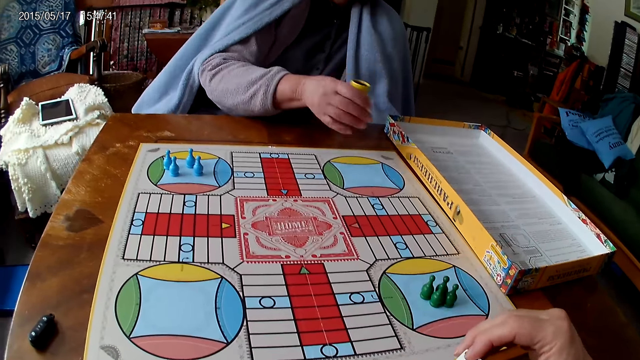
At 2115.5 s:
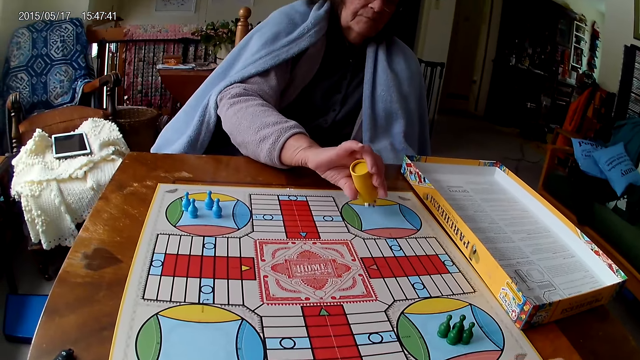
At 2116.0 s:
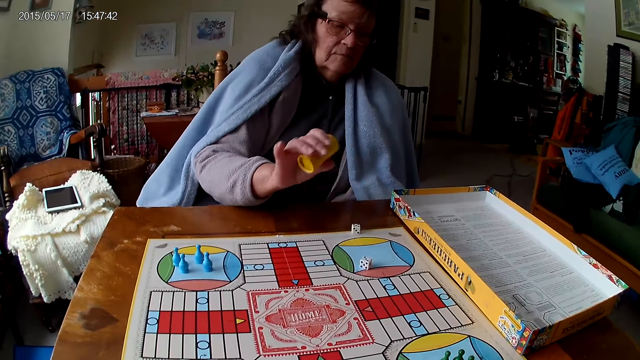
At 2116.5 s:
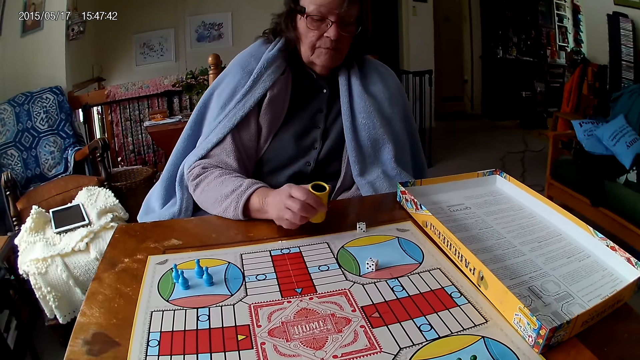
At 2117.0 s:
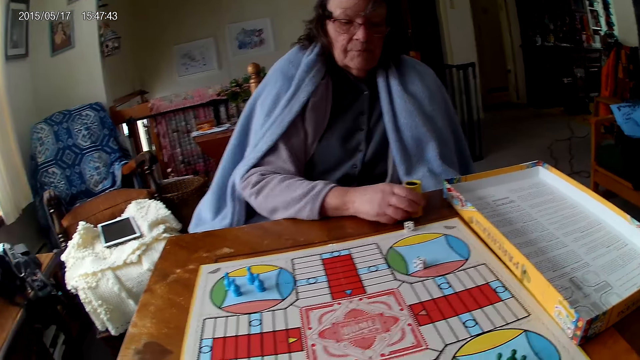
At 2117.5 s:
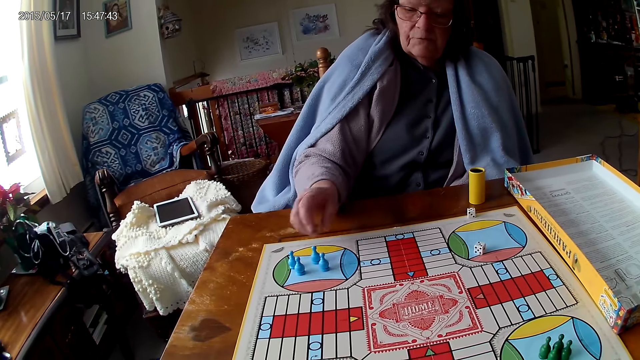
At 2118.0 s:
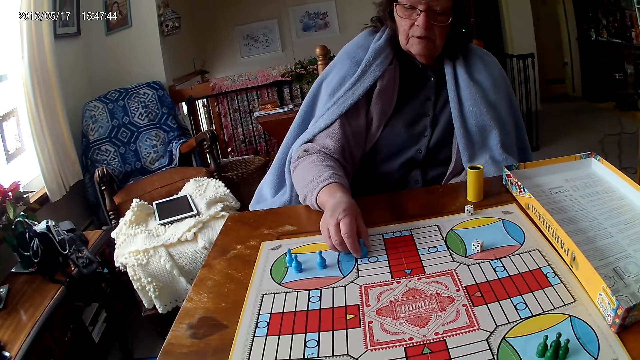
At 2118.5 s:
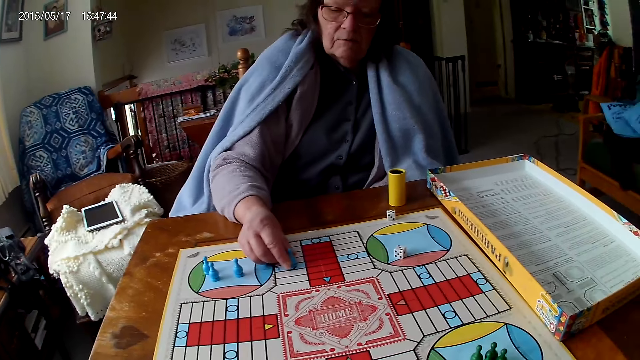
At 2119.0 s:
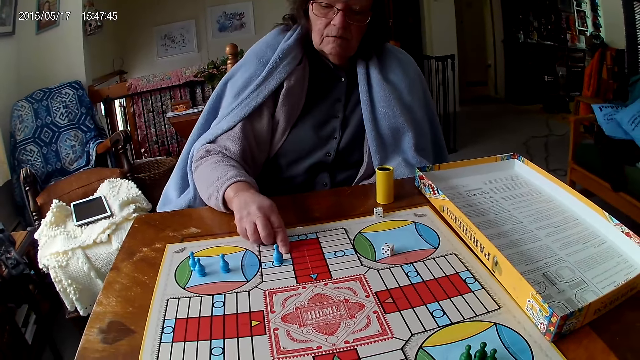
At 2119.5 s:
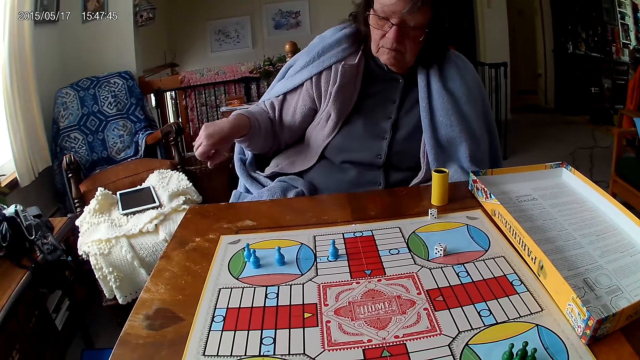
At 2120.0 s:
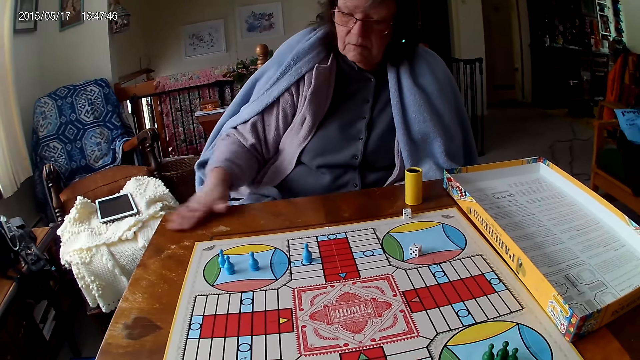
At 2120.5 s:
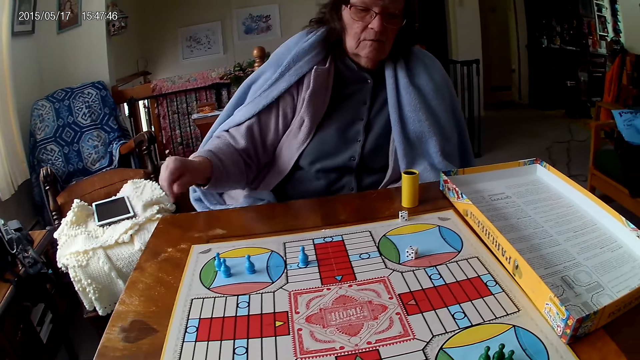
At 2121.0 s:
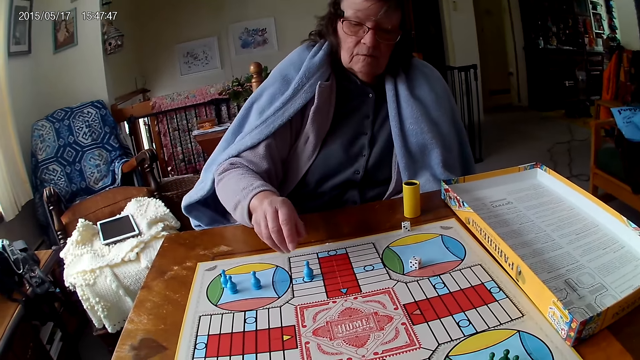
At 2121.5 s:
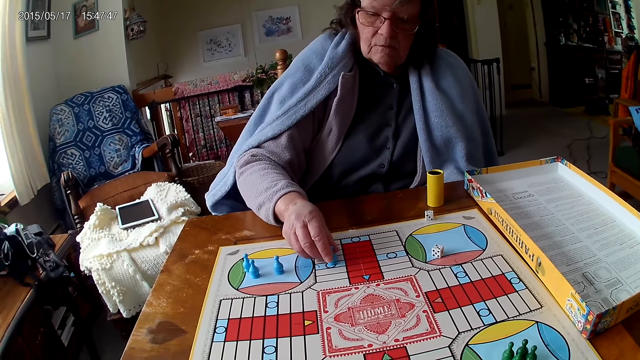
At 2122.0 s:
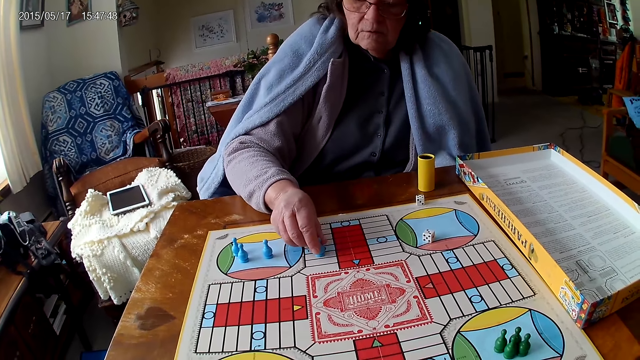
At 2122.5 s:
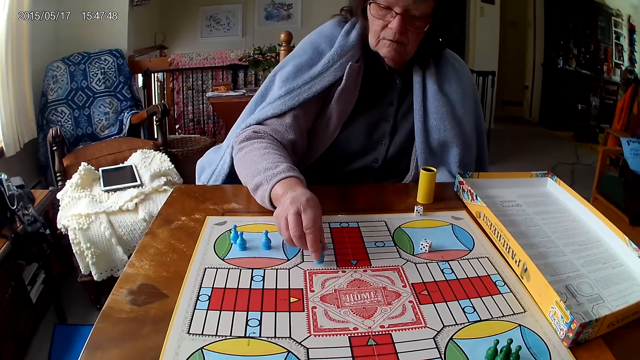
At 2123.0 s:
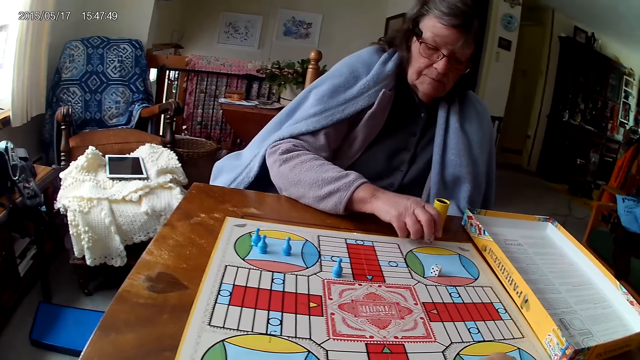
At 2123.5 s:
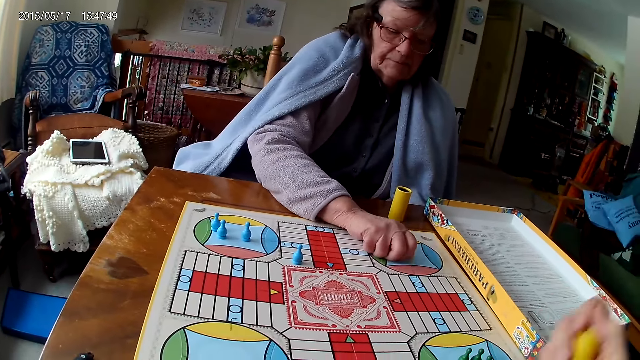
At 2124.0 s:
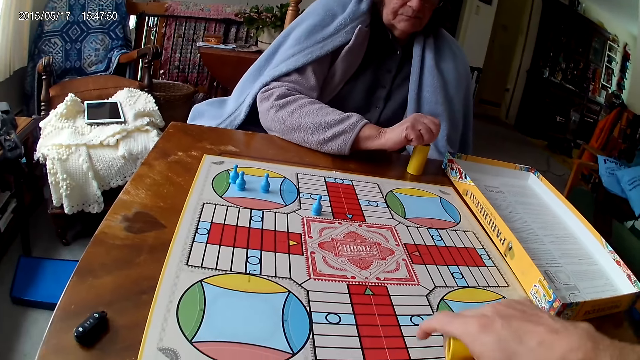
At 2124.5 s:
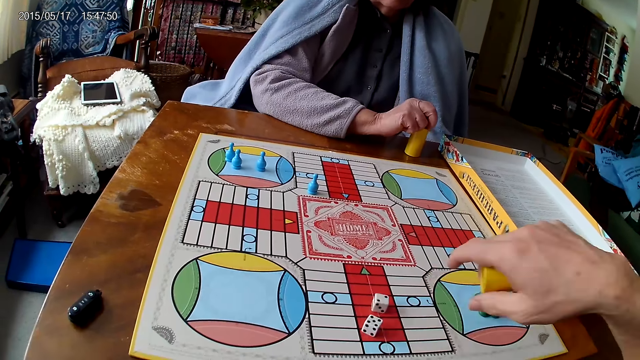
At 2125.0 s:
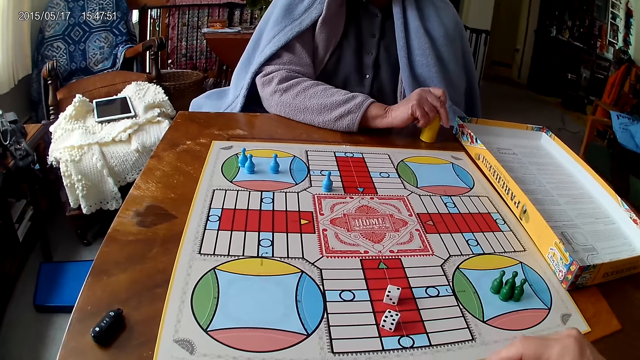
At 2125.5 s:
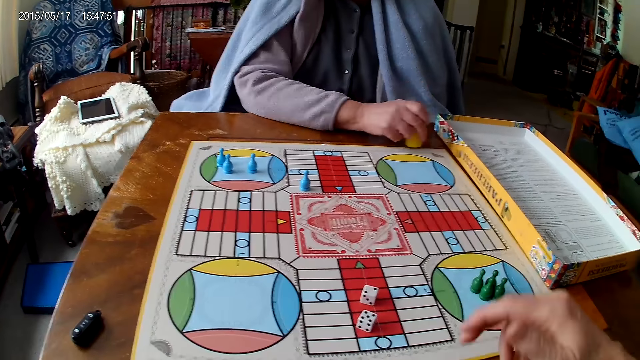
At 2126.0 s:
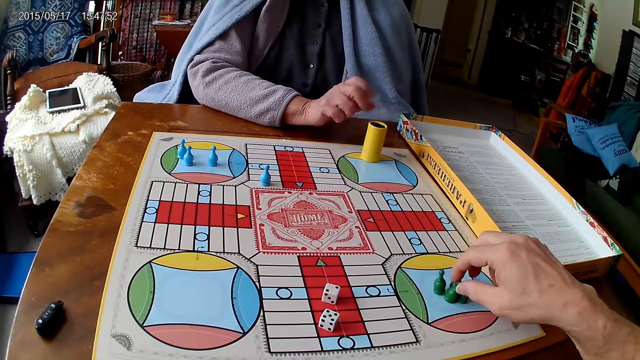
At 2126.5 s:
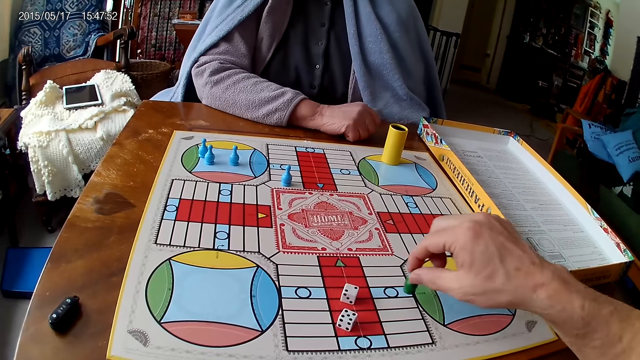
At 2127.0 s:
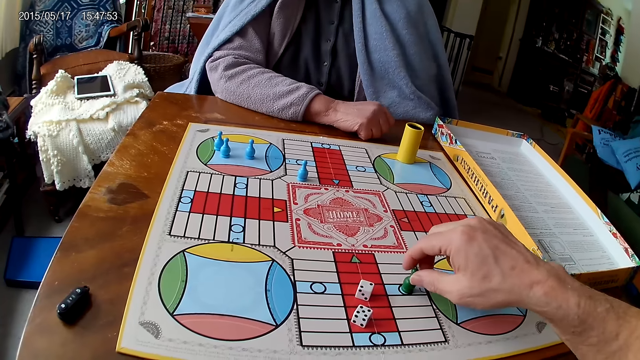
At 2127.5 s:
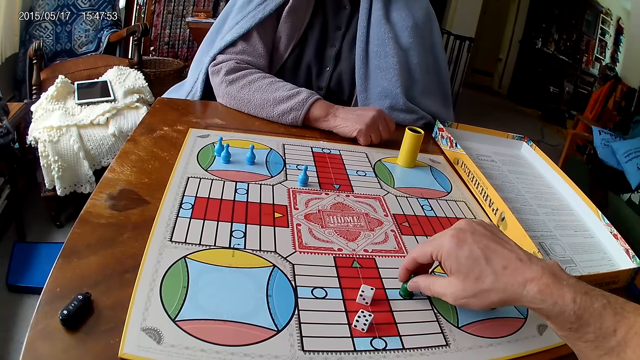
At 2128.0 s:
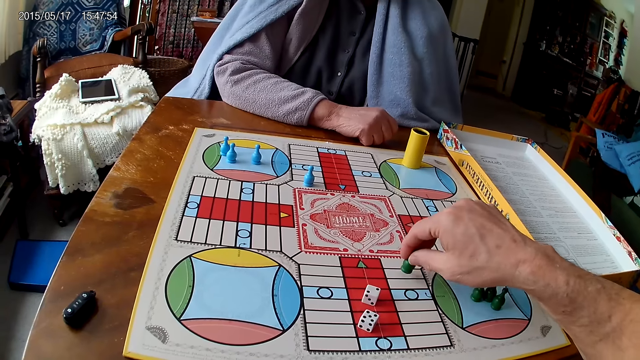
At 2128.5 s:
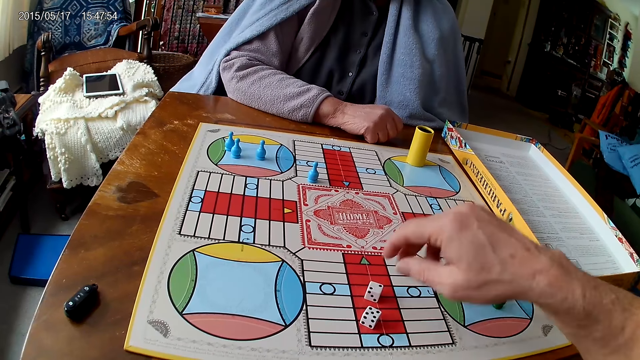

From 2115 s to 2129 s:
The camera wearer drops the dice into his container. A woman drops the dice in her container on the Ludo board. The woman drops her container on the table. The woman moves a piece or chess on the Ludo board with her right hand. The woman dusts the Ludo board with her right hand. The woman dusts the table with her right hand. The woman wipes the hand. The woman moves the piece on the Ludo board with her right hand. The woman counts spaces on the board with the chess. The camera wearer shakes his container with his right hand. The woman picks her dice from the Ludo board with her right hand and drops the dice into her container. The camera wearer drops the dice in his container on the Ludo board. He drops his container on the table with his right hand. The woman moves her container with her right hand onto the Ludo board from the table. The camera wearer moves a piece on the Ludo board with his right hand. He places the chess on the board. He counts spaces on the board with the chess.

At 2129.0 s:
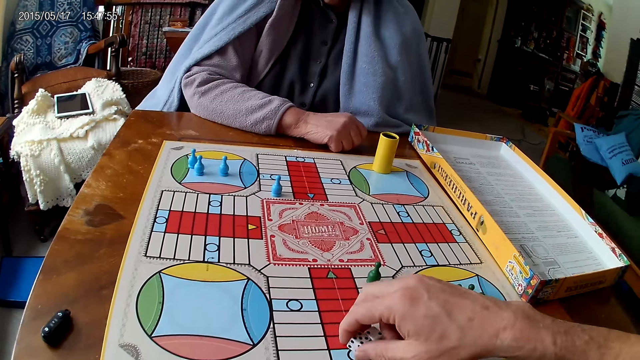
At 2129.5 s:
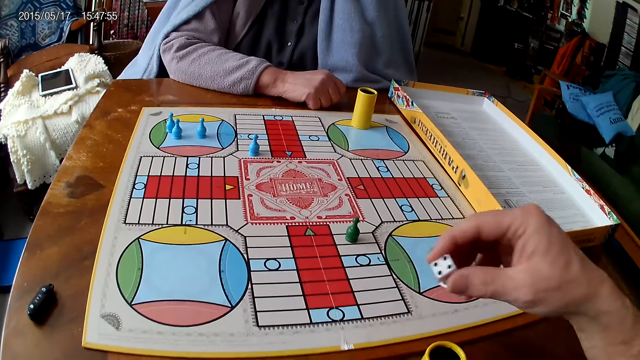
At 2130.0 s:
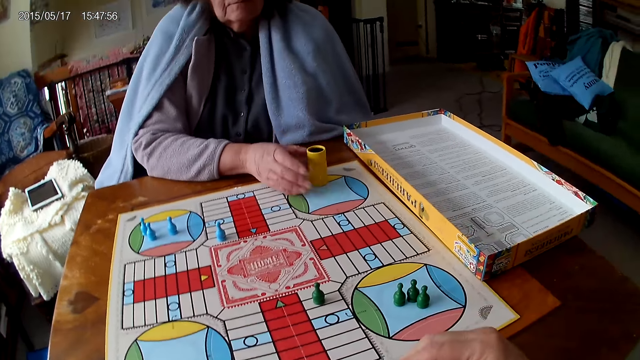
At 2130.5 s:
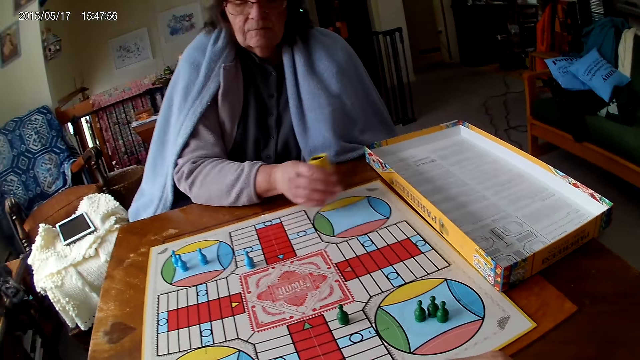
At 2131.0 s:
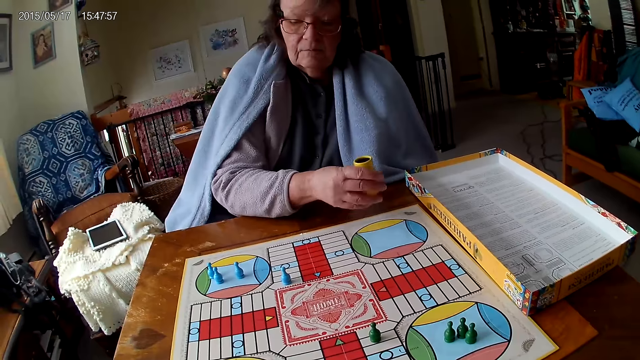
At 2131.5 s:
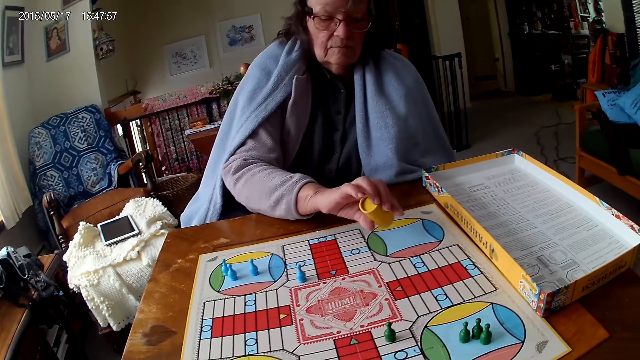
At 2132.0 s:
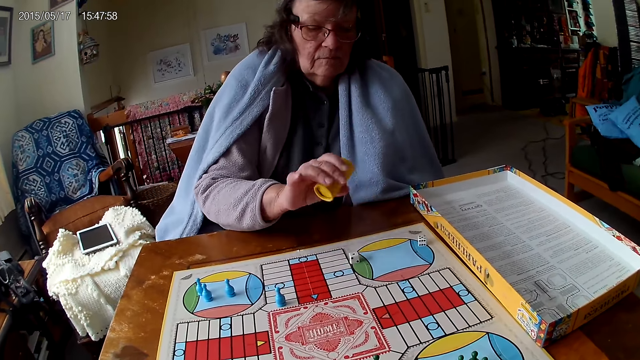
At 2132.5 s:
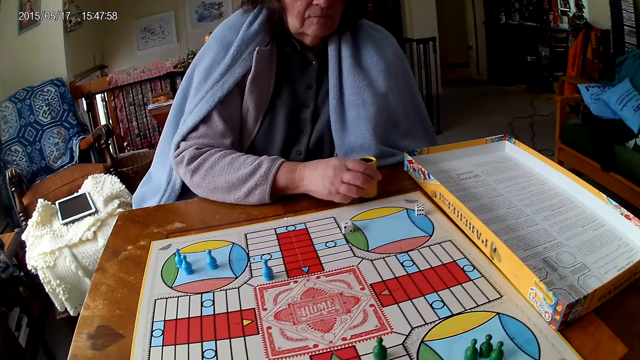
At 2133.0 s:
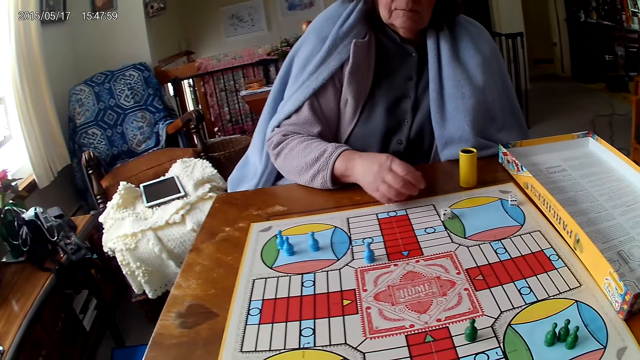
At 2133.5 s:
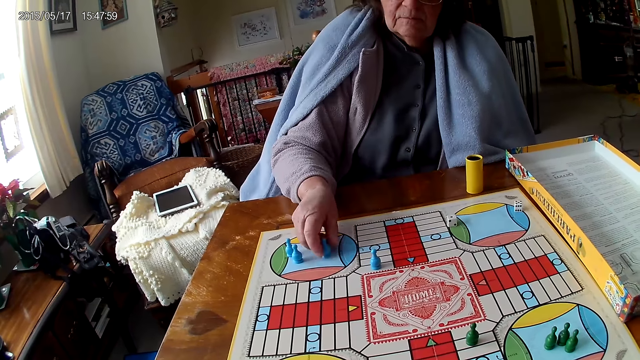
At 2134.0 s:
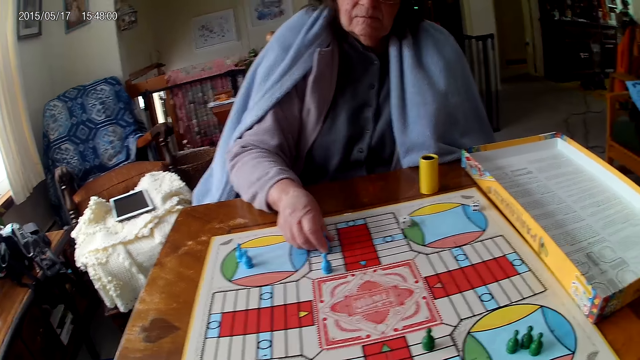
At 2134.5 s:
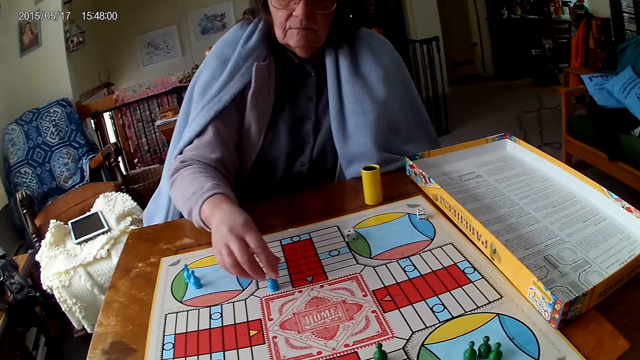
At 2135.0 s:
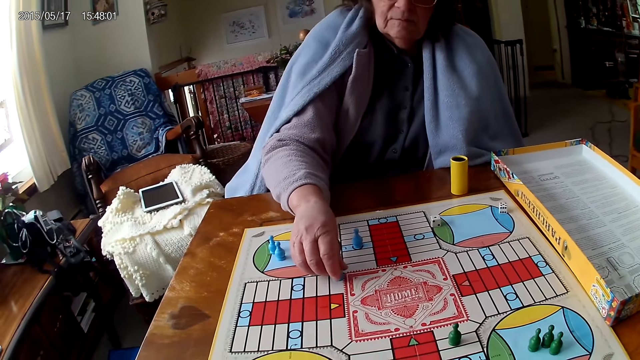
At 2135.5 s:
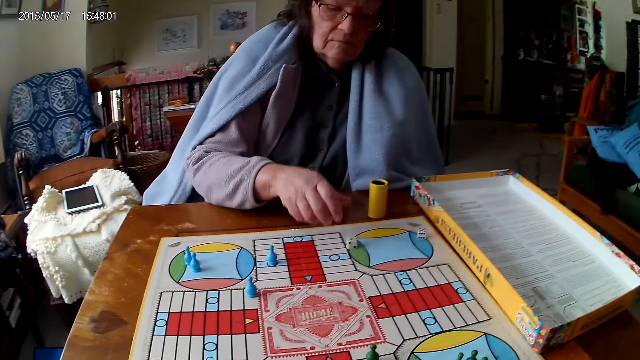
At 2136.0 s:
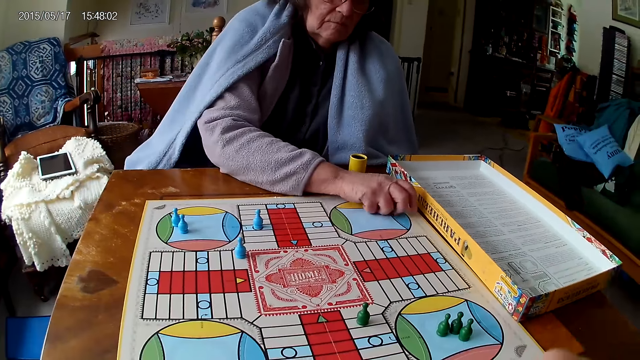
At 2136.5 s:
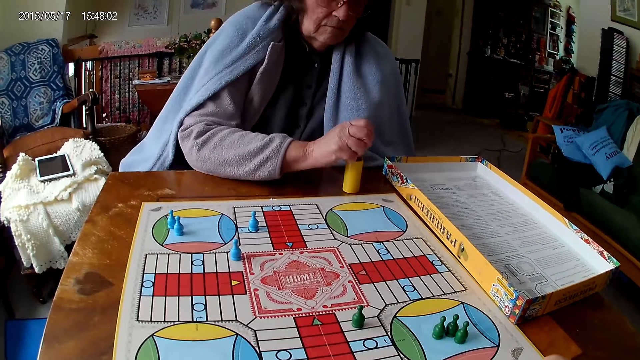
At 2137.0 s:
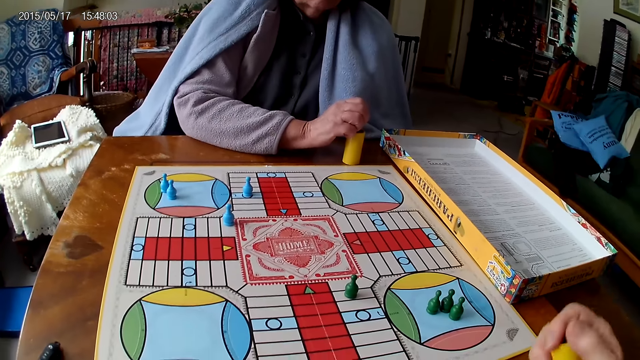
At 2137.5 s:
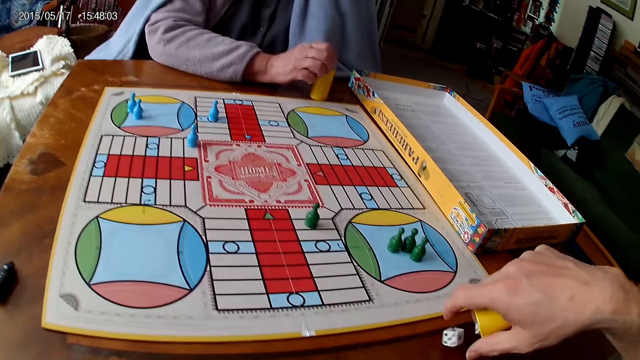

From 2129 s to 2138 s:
The camera wearer places the chess on the board. He picks his dice from the Ludo board with his right hand. He drops the dice into his container. A woman shakes her container with her right hand. The woman drops the dice in her container on the Ludo board. The woman drops her container on the table. The woman moves a piece on the Ludo board with her right hand. The woman moves another piece on the Ludo board with her right hand. The woman picks her dice from the Ludo board with her right hand. The camera wearer shakes his container with his right hand. The woman drops the dice into her container. The camera wearer drops the dice in his container on the Ludo board.
